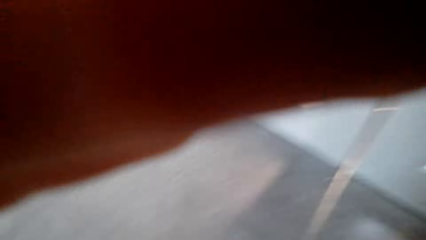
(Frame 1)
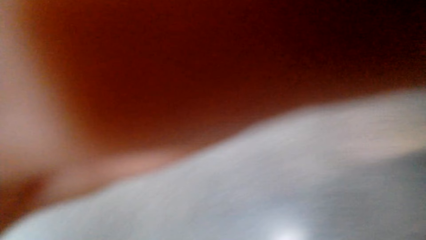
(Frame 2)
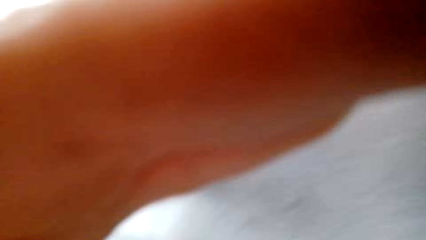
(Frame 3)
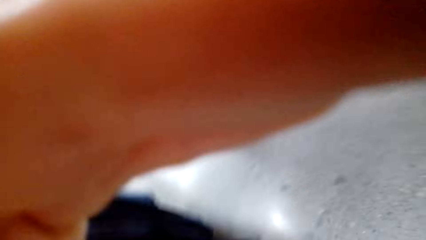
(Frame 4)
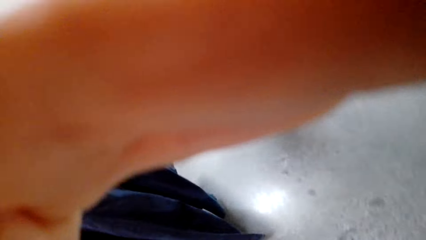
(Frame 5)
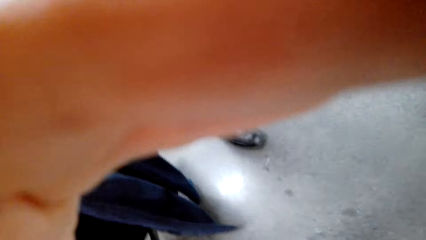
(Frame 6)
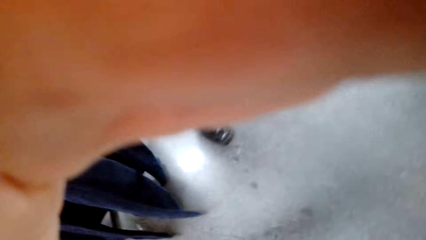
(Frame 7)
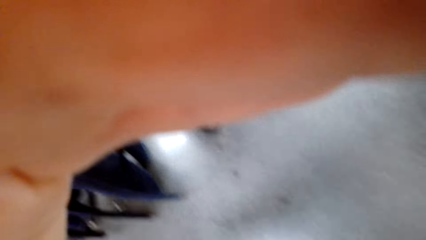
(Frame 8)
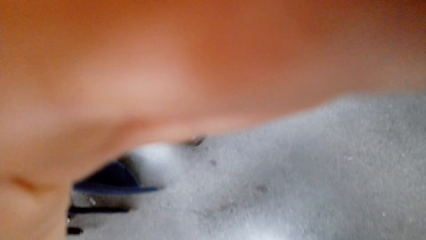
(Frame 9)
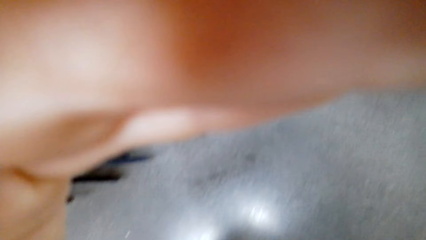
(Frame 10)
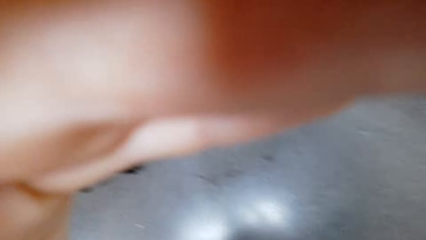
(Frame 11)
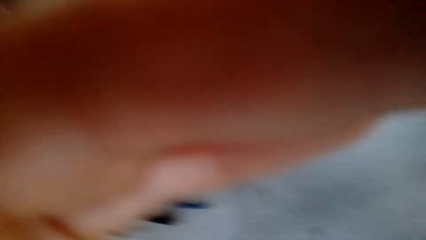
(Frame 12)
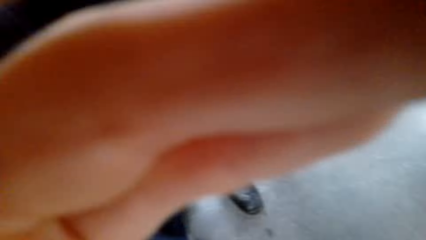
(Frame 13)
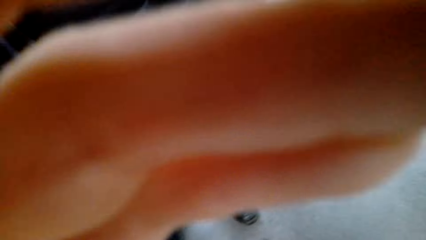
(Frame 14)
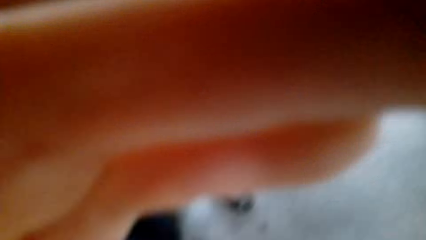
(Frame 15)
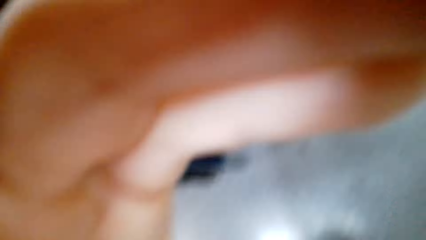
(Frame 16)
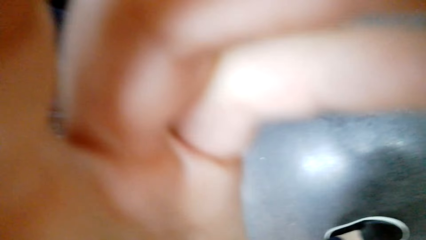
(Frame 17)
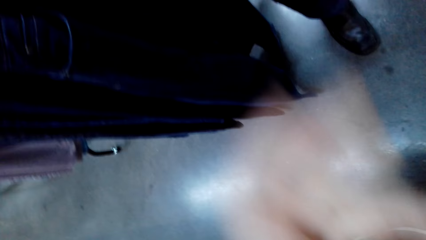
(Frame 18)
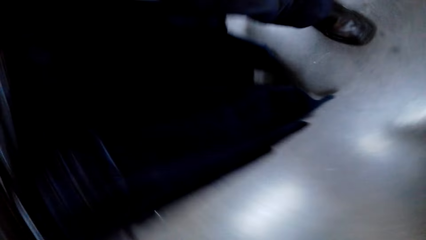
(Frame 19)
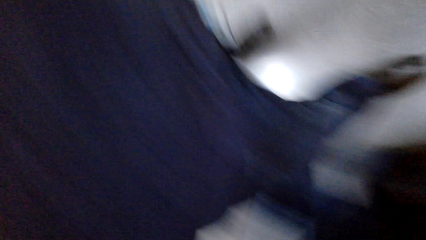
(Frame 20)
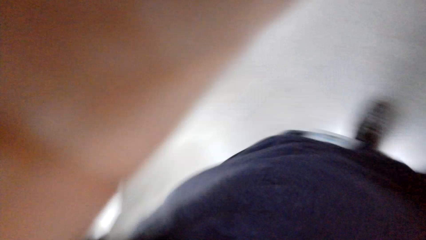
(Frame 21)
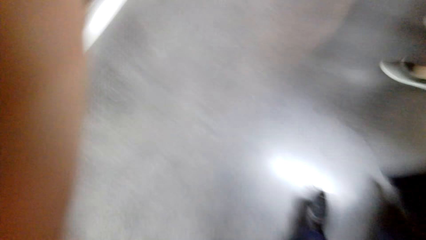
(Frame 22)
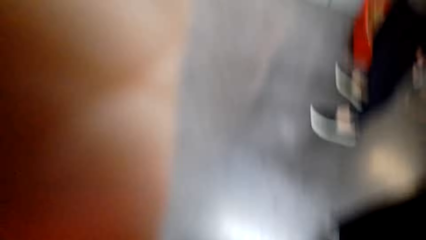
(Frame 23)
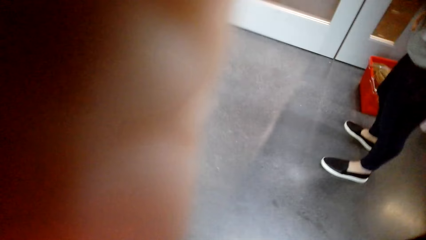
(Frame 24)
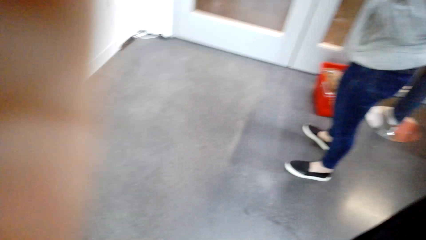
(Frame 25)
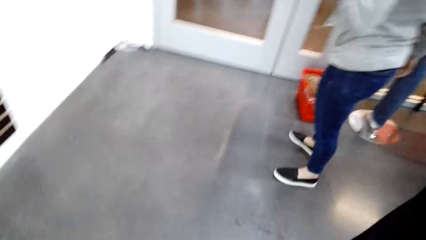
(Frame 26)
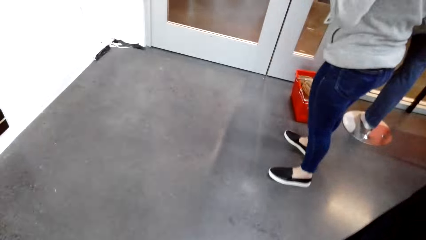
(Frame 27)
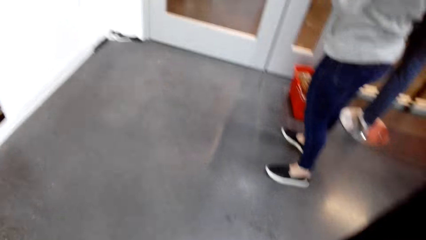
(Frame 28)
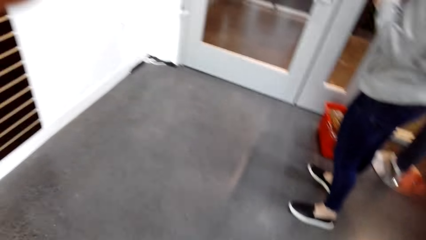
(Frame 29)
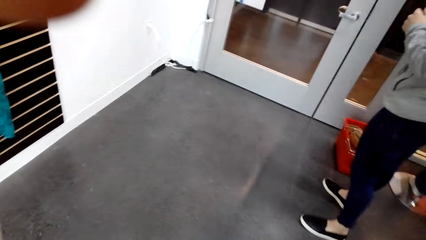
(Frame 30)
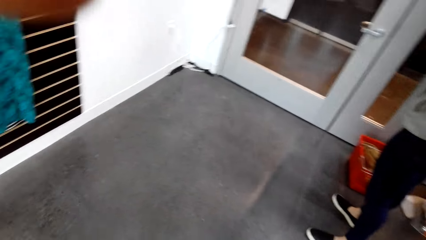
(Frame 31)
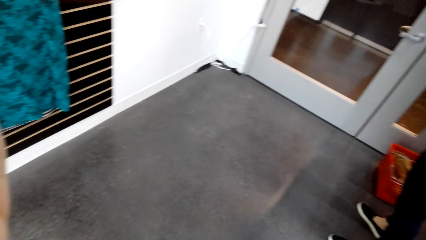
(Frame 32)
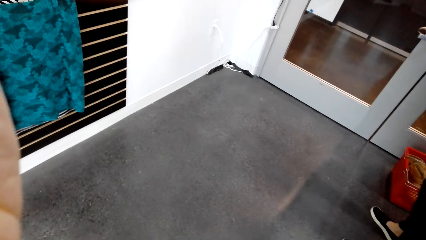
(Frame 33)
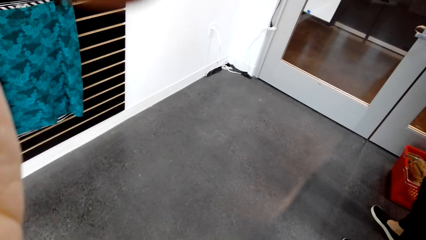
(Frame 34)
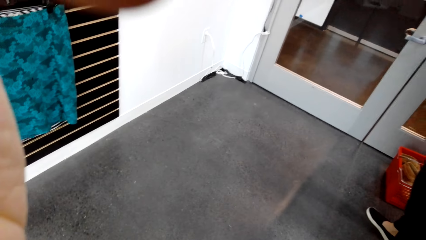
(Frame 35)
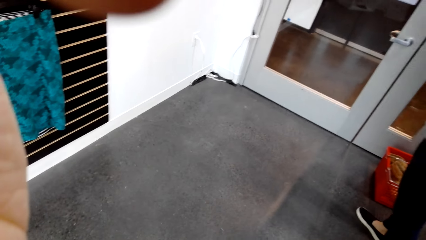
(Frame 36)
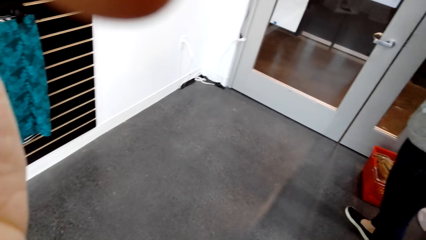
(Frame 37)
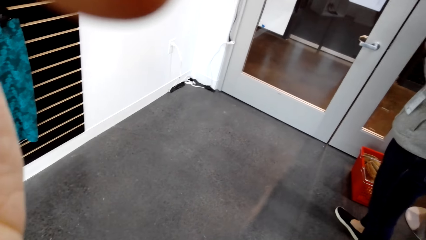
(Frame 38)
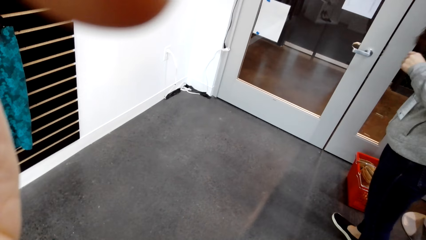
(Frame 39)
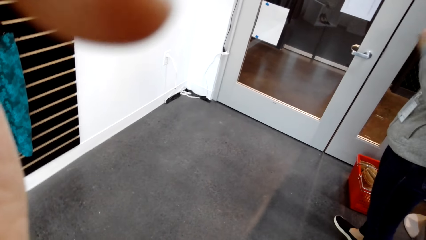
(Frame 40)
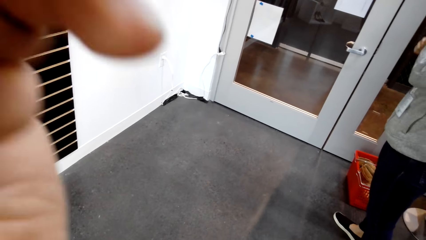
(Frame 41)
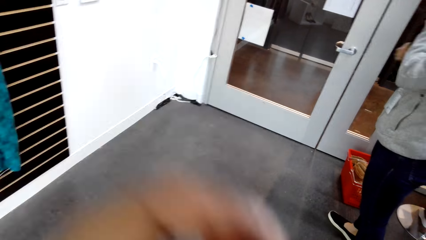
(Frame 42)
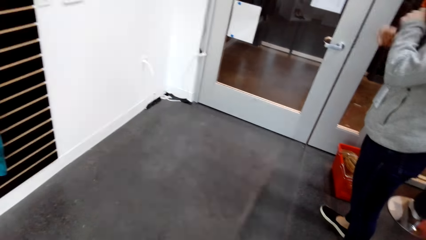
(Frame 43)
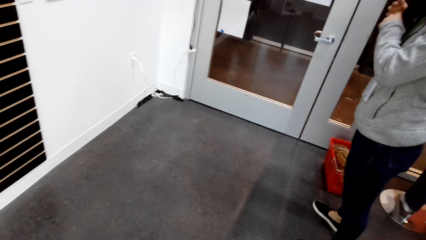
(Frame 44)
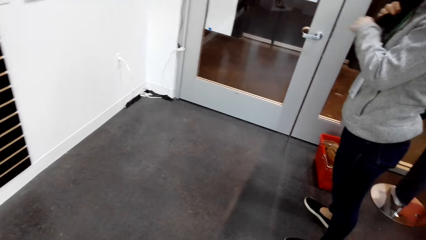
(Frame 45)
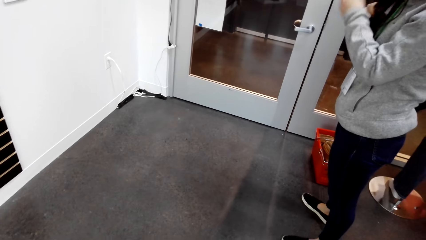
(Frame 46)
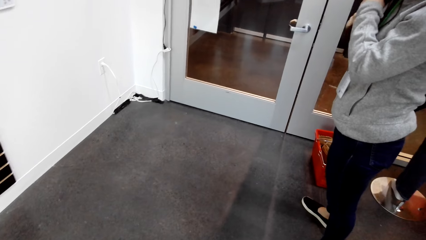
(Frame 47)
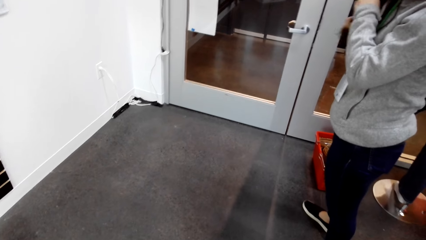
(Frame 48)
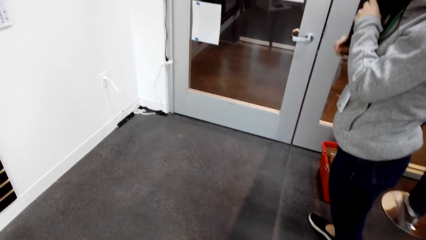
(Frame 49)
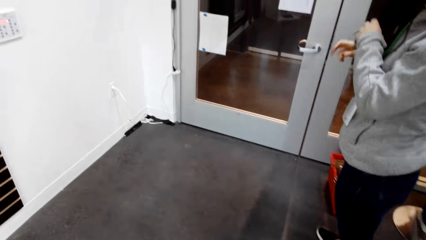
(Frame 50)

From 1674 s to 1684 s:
The camera wearer does something. Another person makes her hair.
